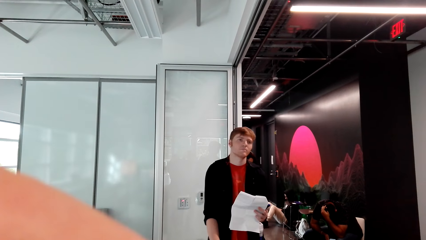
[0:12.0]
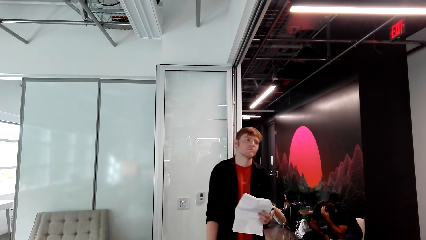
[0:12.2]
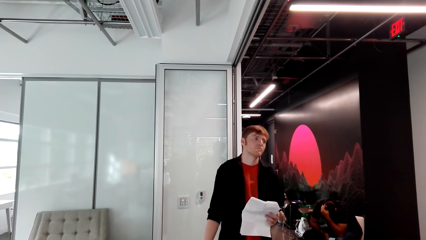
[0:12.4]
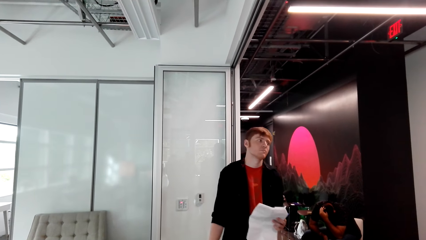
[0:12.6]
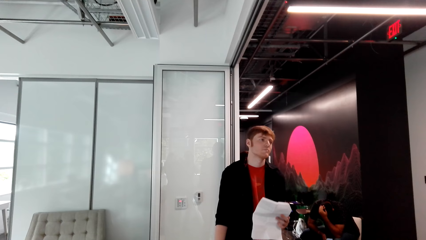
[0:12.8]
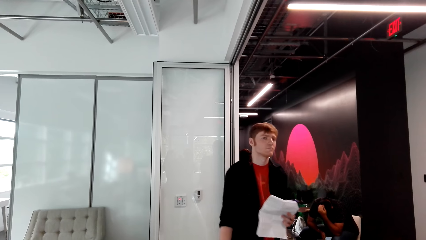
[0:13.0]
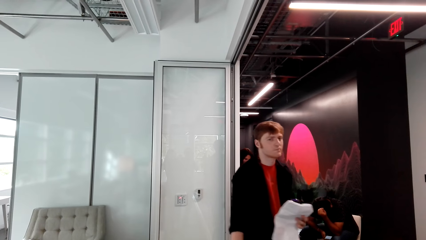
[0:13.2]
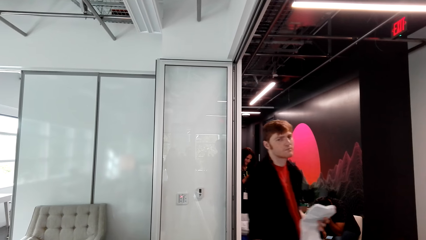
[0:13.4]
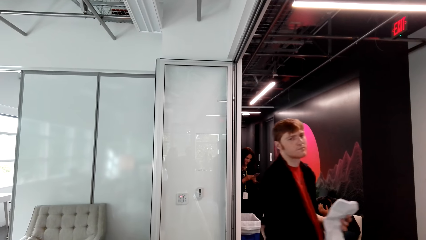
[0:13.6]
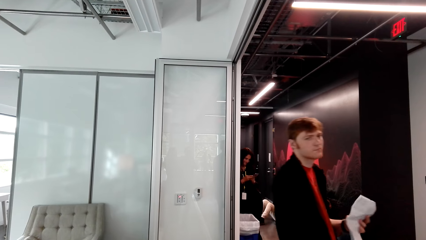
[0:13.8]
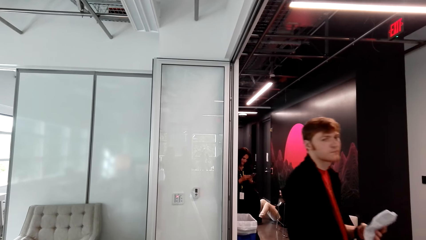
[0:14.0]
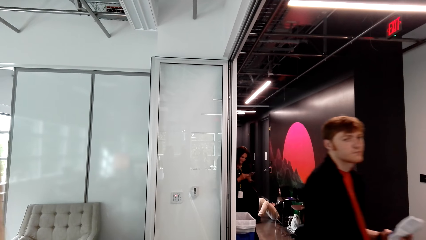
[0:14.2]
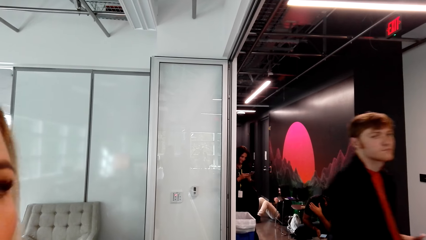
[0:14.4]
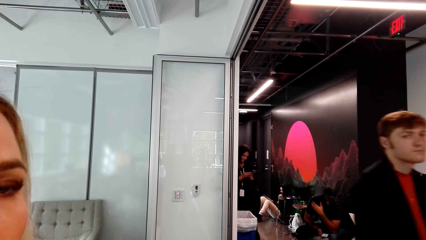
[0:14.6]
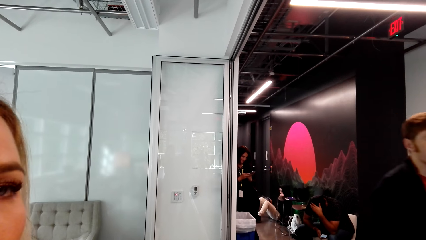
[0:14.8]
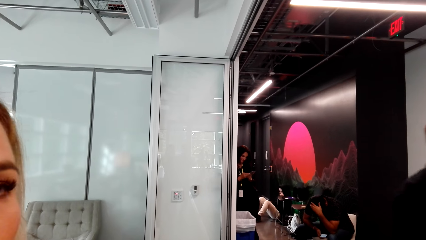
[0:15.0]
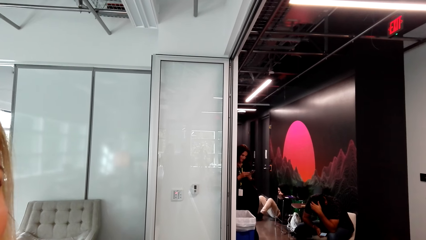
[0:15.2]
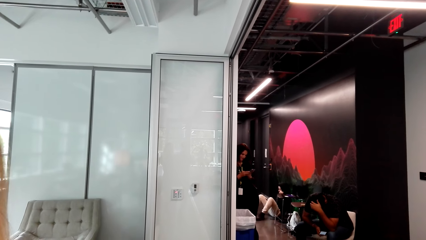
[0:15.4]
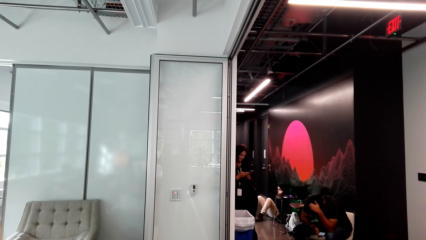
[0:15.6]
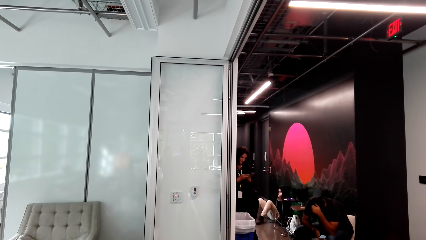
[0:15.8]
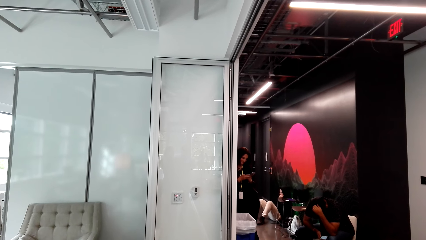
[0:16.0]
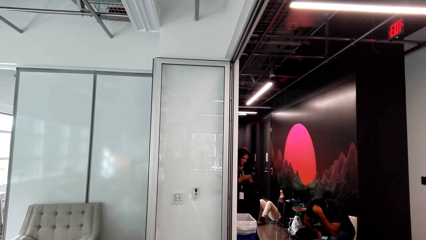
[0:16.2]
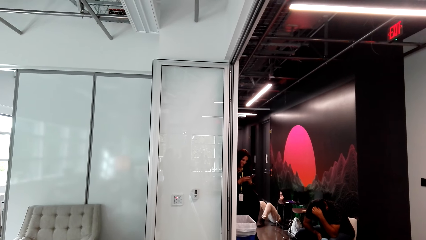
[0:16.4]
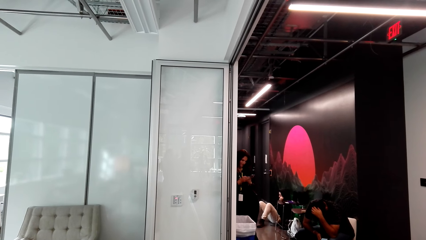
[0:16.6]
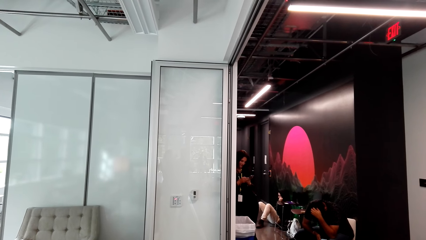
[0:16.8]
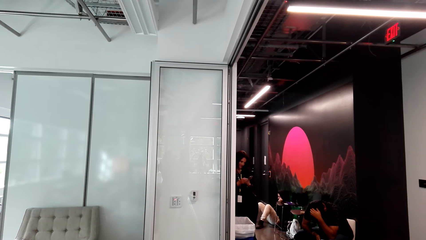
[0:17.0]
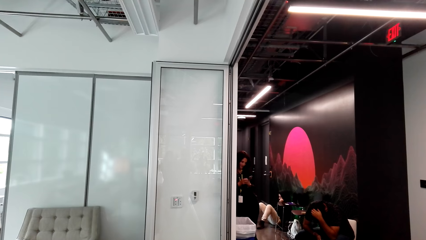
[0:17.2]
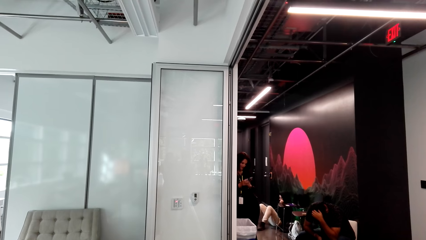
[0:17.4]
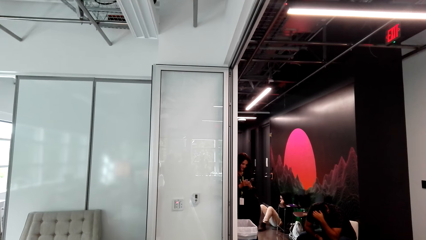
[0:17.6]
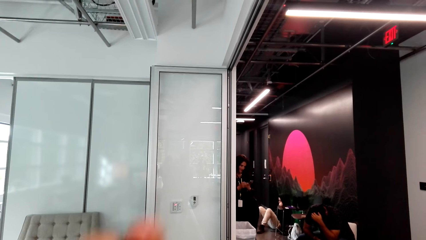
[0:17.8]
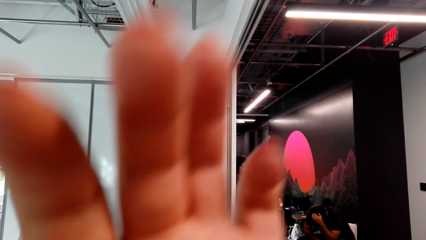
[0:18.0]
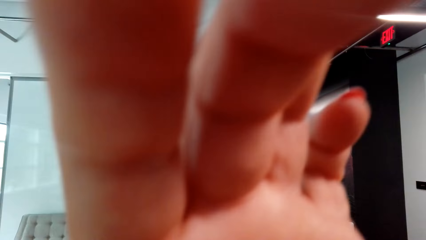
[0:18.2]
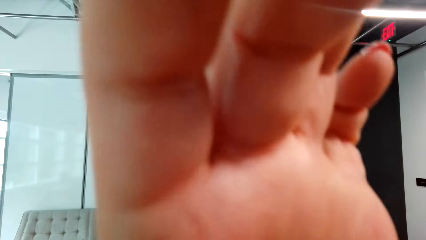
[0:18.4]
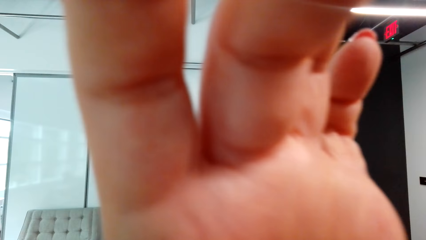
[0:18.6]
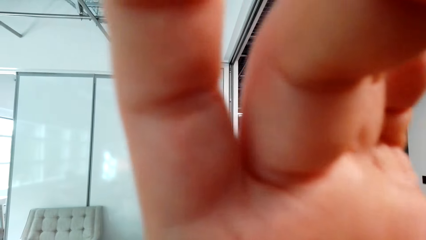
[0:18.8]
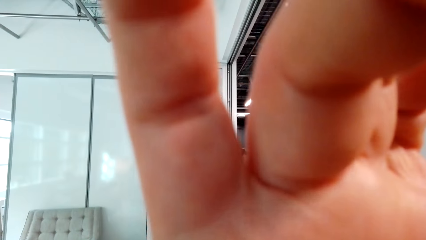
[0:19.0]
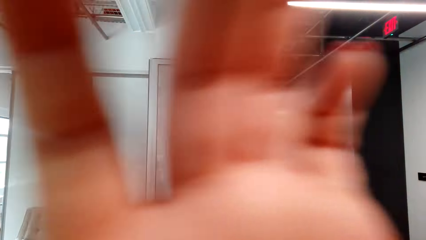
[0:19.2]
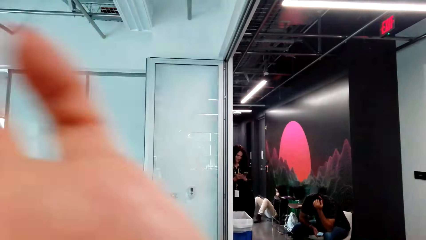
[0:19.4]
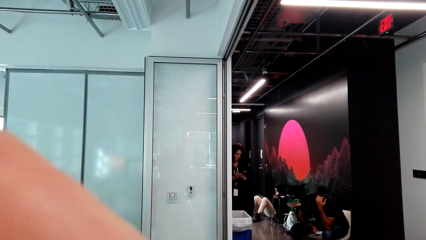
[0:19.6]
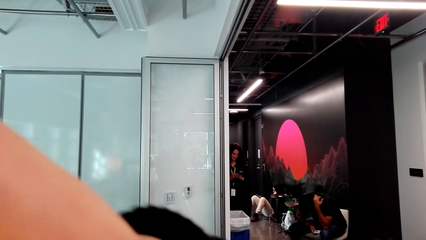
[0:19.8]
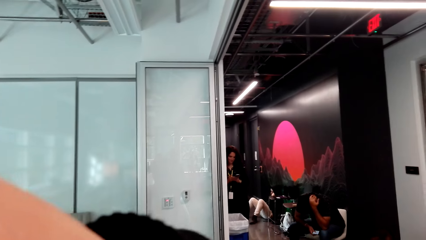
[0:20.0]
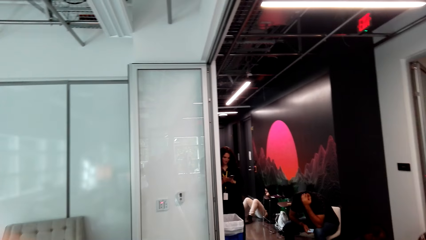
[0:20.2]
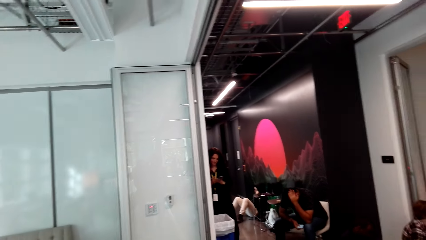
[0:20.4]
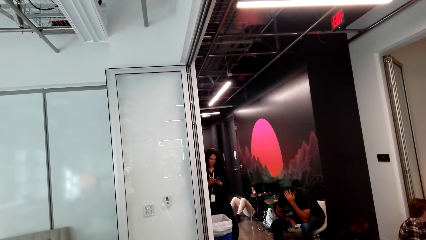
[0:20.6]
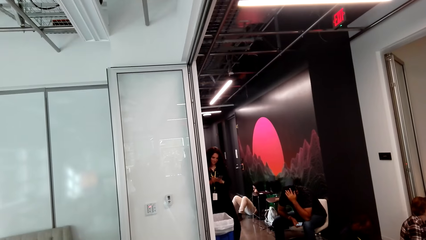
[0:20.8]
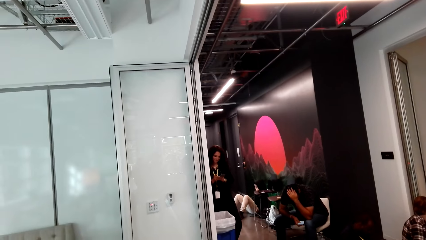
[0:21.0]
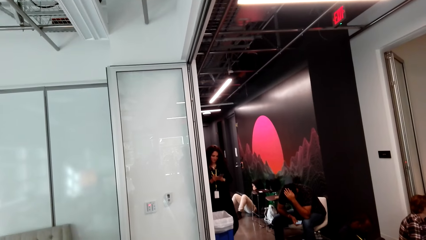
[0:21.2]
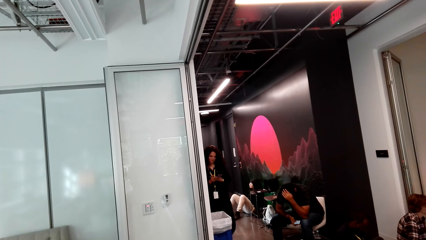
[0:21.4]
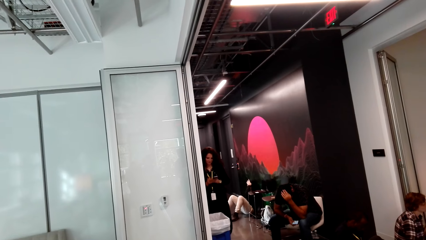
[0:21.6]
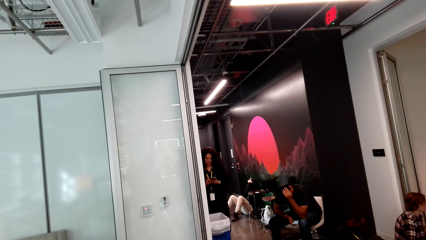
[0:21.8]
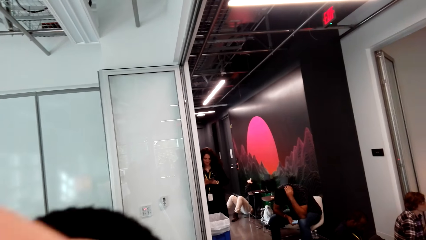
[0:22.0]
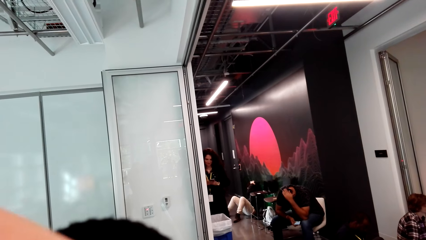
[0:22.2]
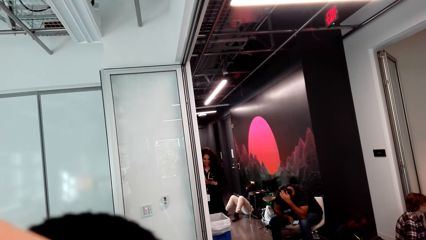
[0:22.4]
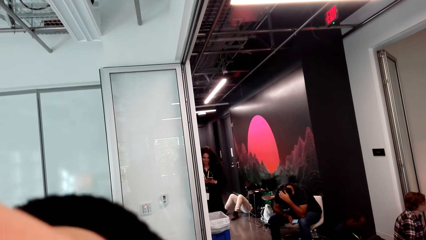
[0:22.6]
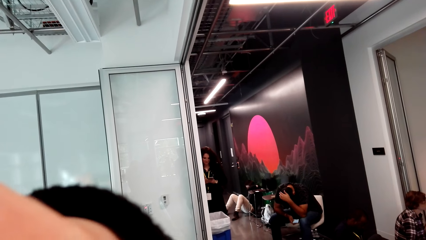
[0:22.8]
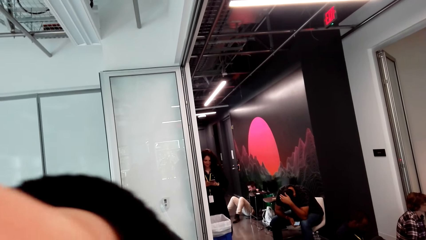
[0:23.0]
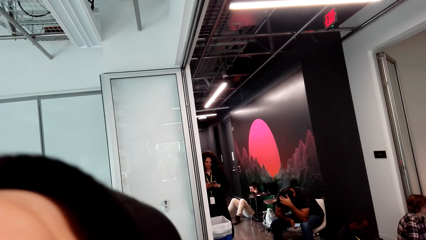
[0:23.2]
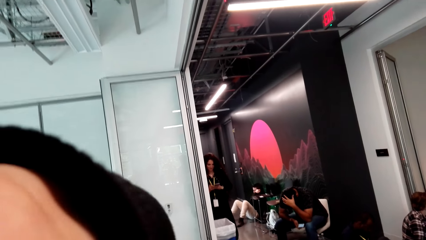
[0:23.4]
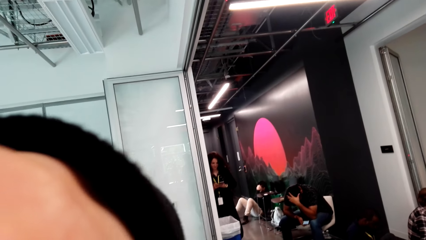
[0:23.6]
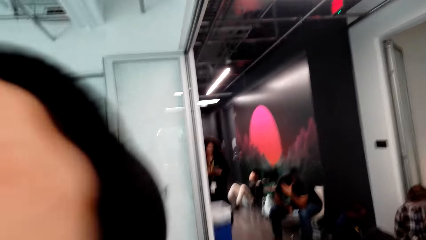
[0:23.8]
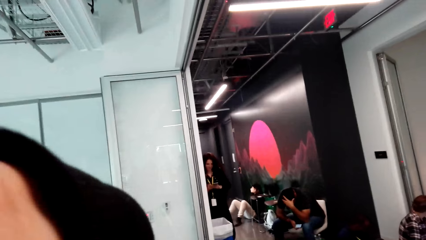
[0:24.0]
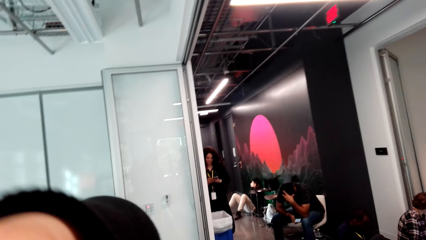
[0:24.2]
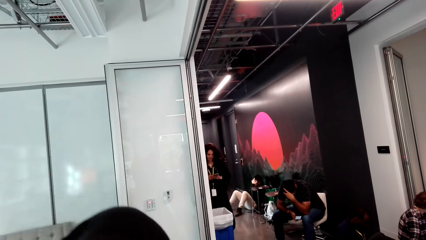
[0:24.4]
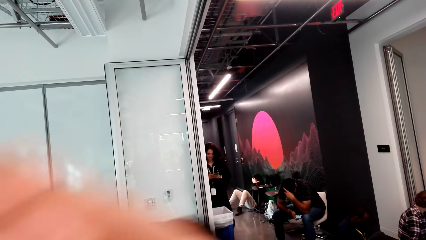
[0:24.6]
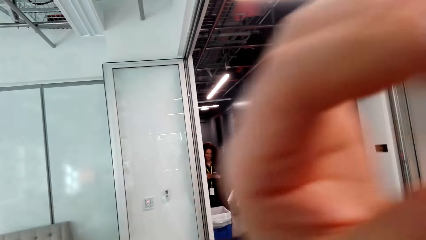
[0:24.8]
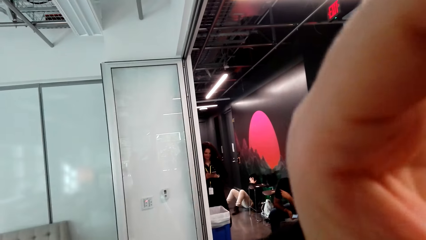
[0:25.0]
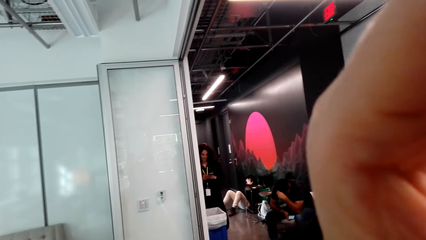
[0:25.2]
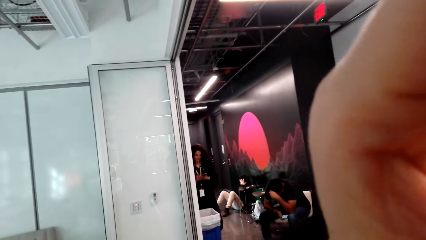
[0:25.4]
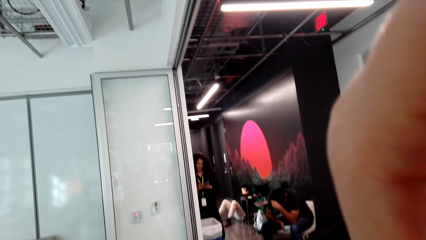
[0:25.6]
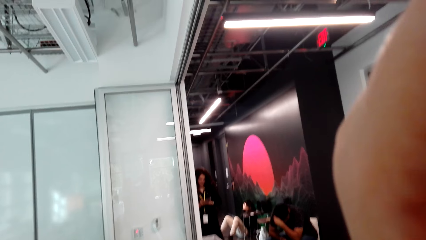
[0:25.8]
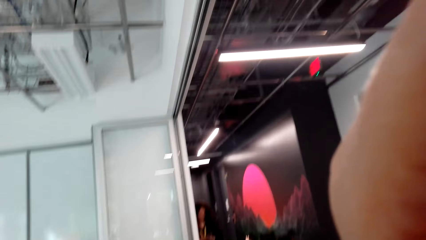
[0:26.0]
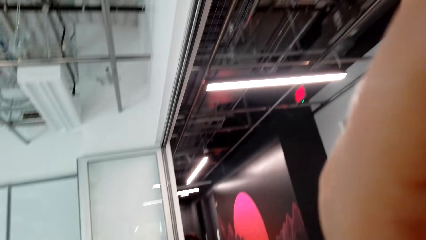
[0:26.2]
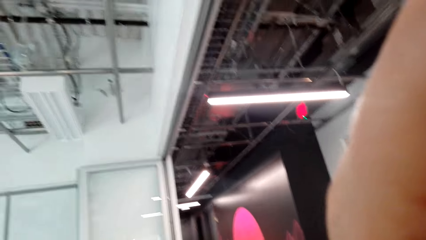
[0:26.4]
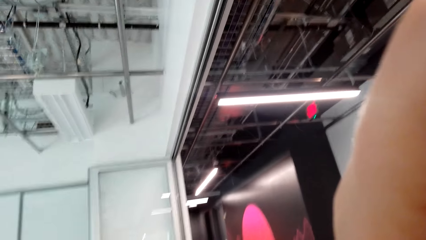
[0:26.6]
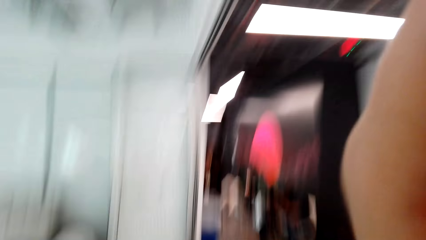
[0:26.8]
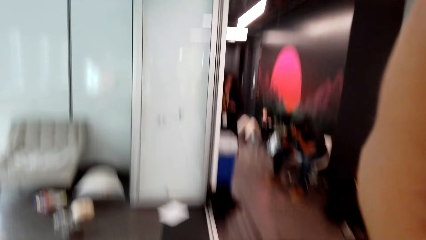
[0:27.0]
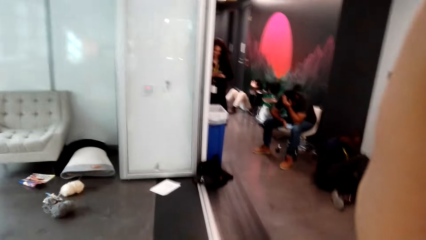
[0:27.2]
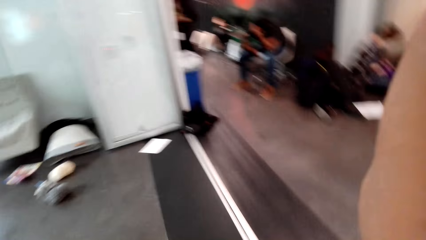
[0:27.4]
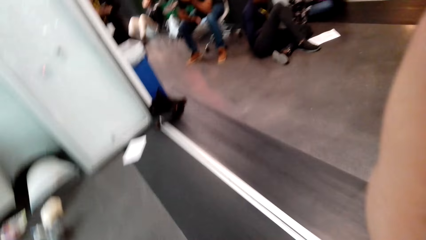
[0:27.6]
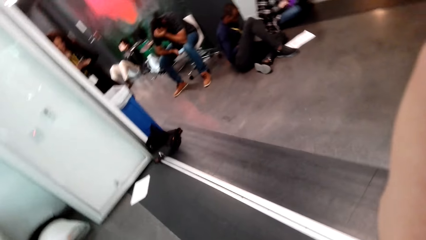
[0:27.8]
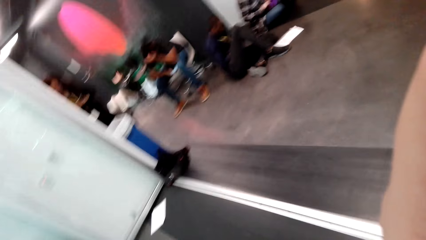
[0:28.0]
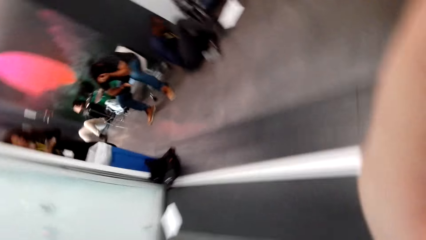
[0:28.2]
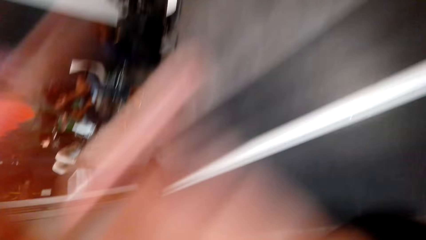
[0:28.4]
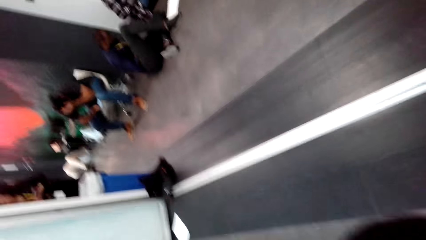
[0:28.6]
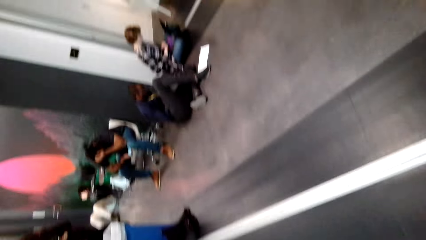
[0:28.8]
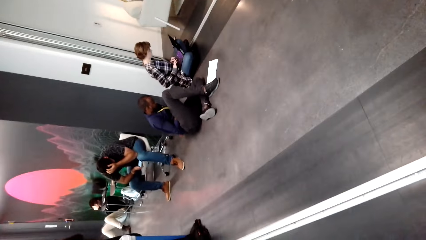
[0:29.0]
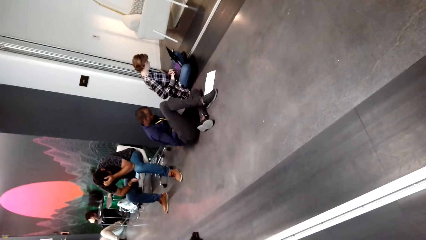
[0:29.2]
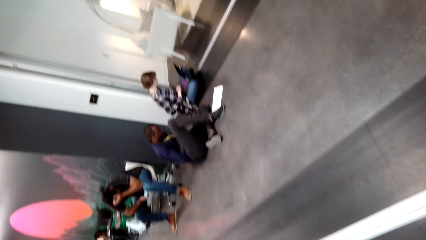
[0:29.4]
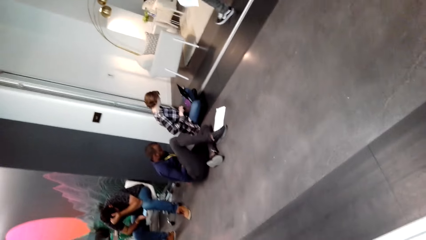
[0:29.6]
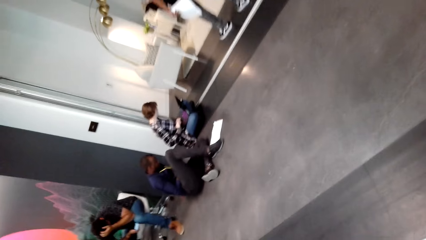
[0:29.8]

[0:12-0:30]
The camera wearer talks. He lifts his hand. He adjusts the camera. He raises his hand.
